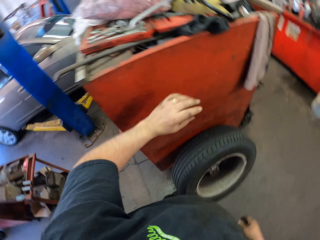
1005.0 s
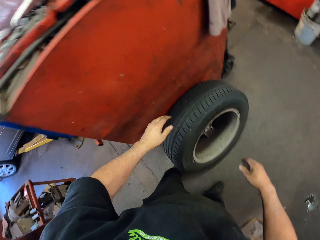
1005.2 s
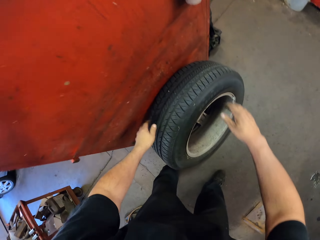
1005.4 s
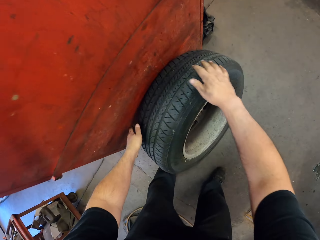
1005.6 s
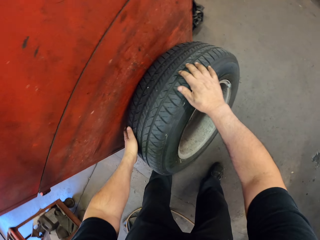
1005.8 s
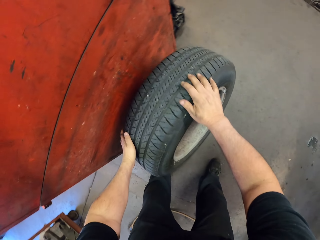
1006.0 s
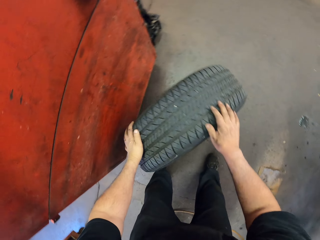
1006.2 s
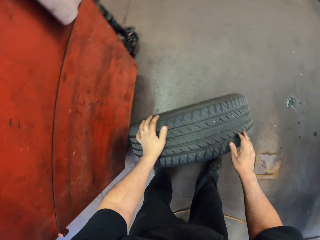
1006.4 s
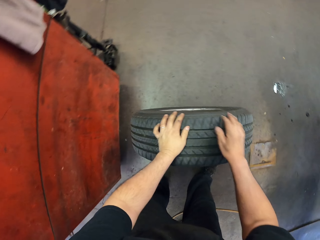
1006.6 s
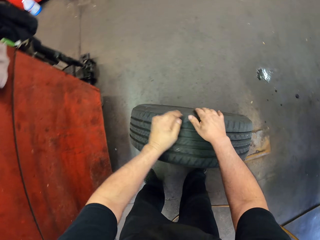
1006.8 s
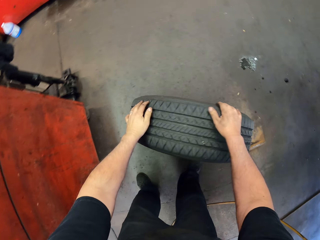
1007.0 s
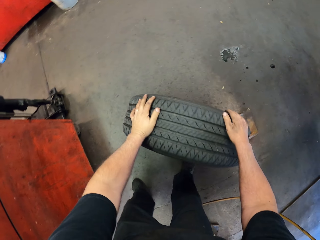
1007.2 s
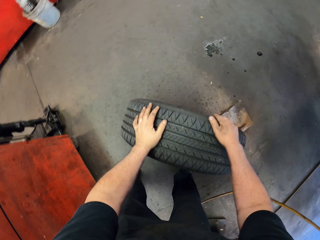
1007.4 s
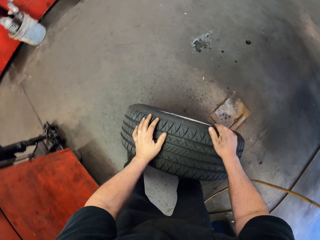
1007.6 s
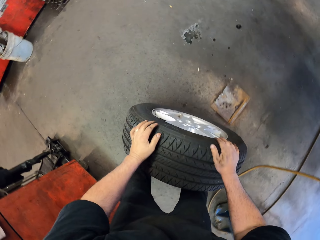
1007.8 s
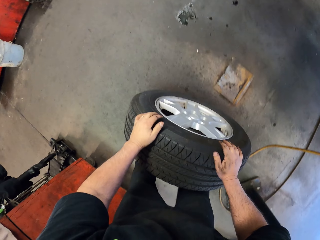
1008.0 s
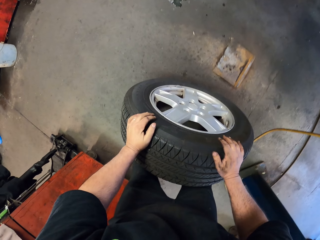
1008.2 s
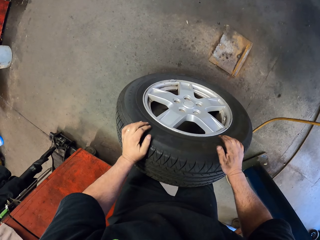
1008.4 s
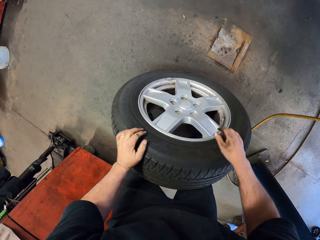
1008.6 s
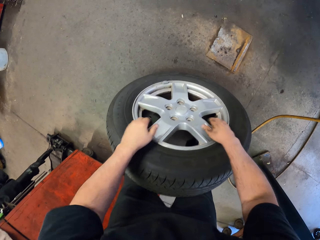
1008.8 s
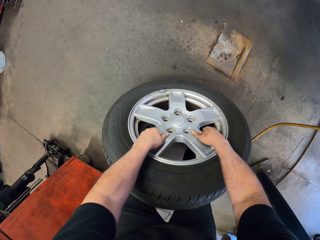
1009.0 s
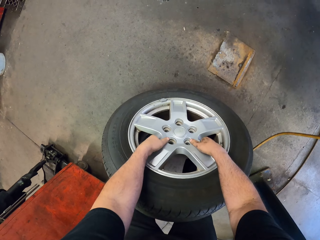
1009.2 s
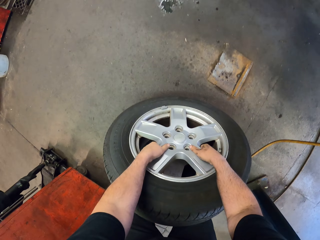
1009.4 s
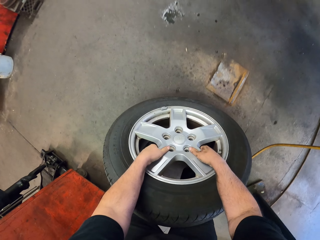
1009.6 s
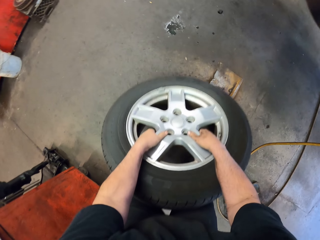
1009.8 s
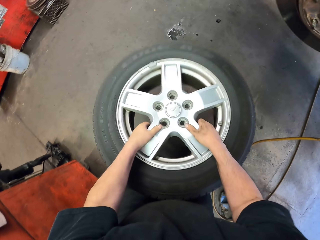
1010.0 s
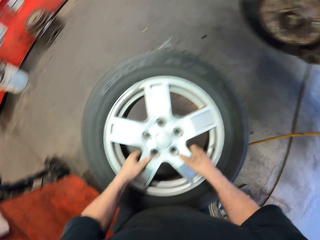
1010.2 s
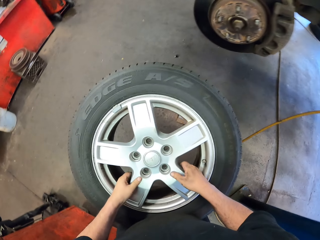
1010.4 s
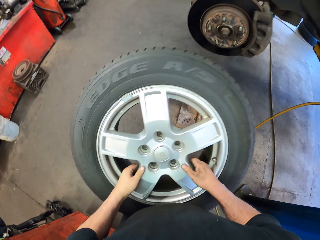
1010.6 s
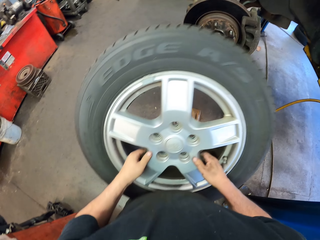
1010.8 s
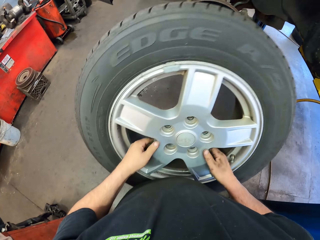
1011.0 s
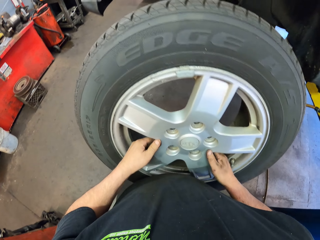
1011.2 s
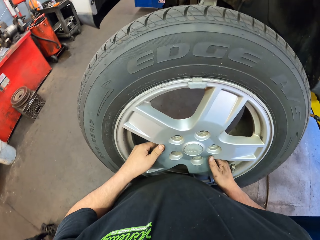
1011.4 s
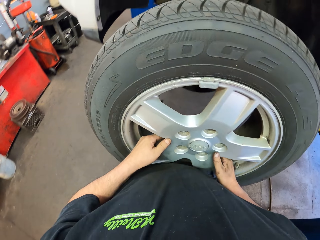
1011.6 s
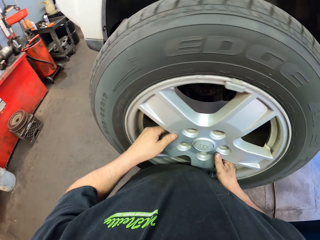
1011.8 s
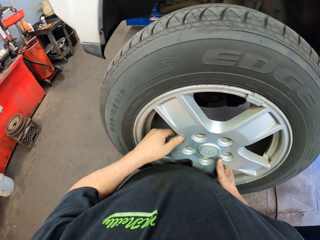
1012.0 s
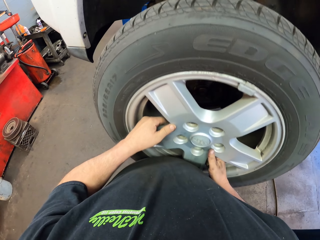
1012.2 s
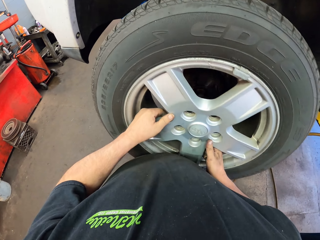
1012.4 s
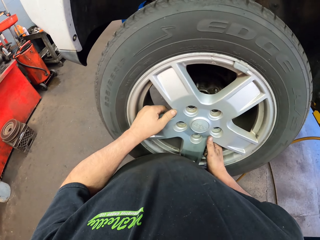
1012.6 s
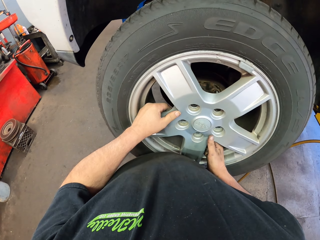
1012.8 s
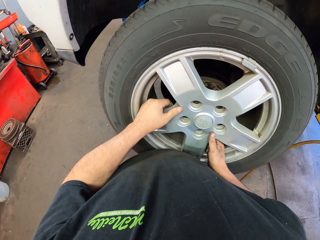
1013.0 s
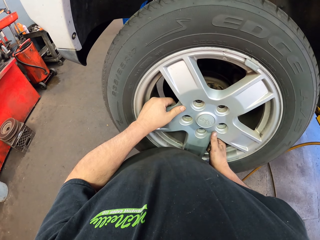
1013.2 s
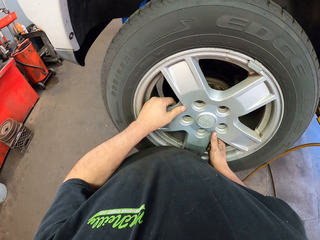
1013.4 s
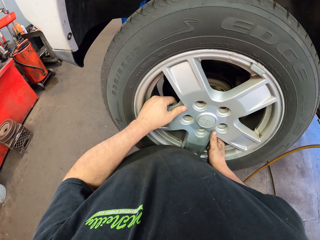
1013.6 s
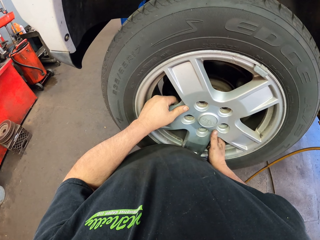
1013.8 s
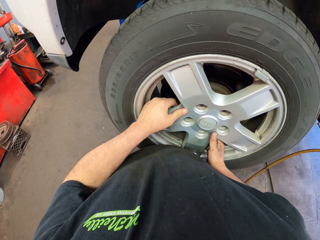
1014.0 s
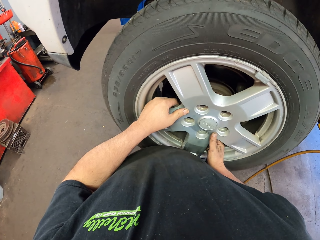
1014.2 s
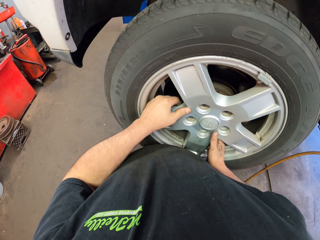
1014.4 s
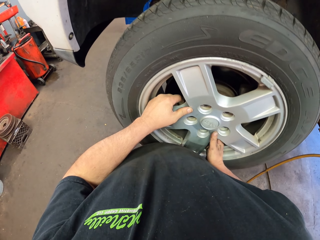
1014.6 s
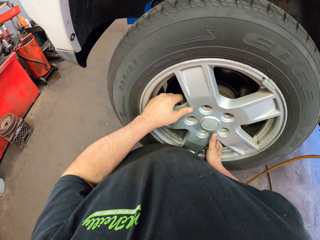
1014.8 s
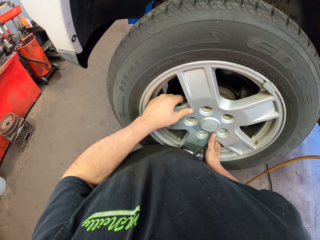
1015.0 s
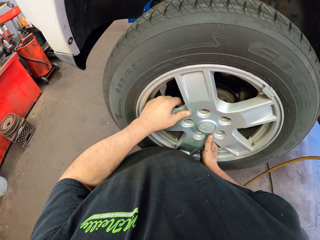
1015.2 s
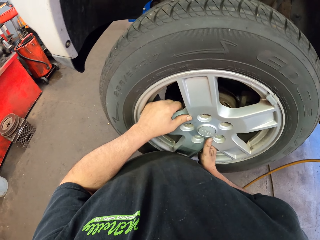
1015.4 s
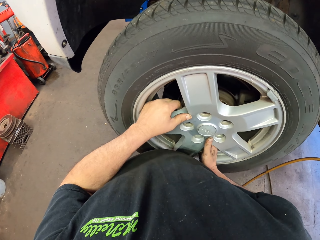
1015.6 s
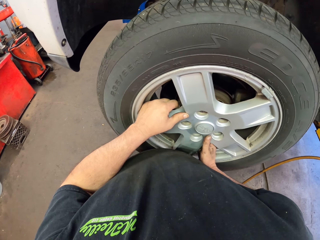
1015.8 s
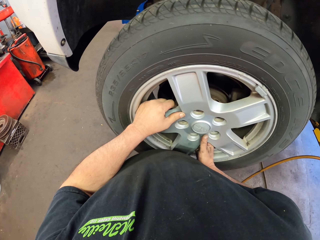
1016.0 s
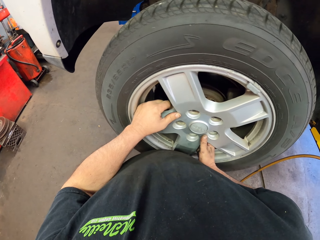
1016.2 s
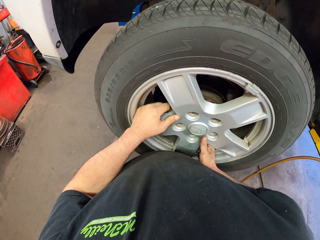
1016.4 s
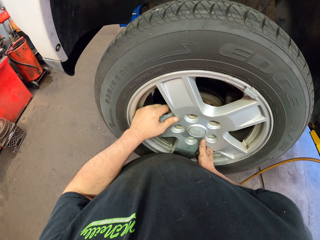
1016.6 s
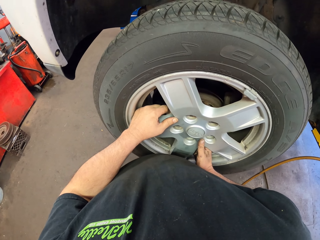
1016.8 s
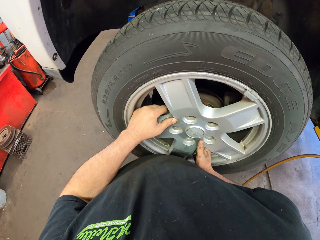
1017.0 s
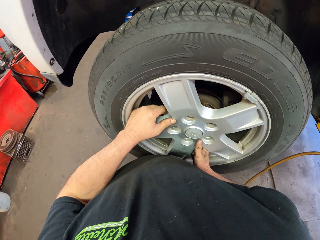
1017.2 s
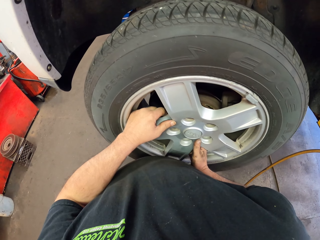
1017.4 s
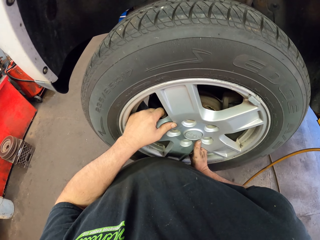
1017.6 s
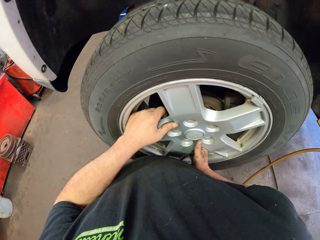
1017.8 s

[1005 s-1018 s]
The camera wearer pulls a tire, moves the tire, and picks up the tire. They put the tire on the wheel area and fix the tire.

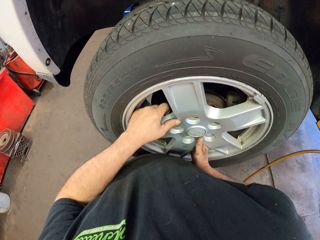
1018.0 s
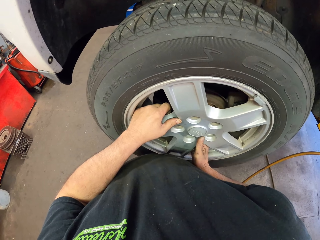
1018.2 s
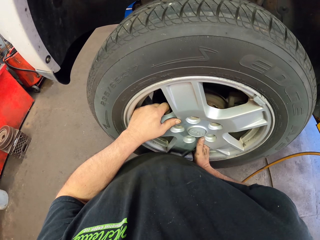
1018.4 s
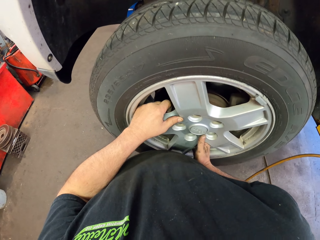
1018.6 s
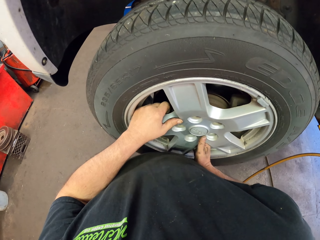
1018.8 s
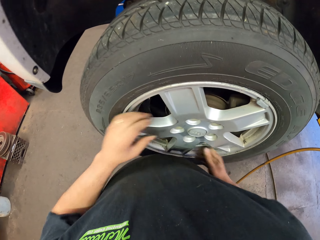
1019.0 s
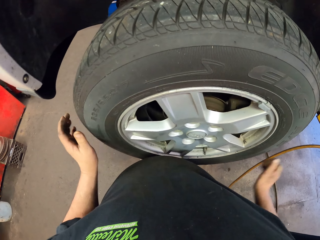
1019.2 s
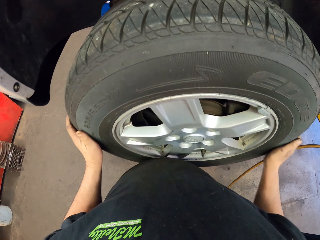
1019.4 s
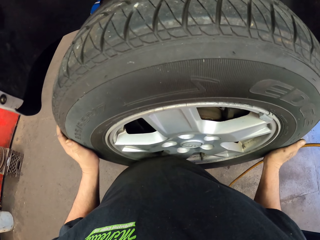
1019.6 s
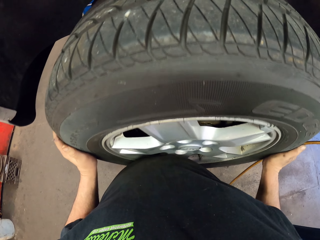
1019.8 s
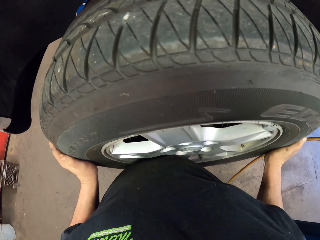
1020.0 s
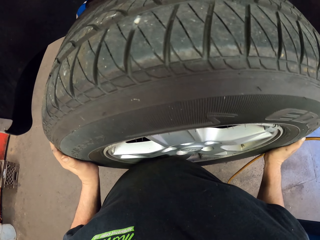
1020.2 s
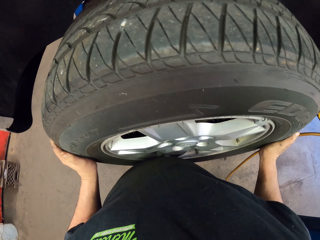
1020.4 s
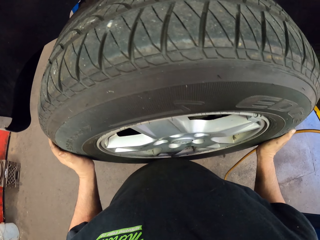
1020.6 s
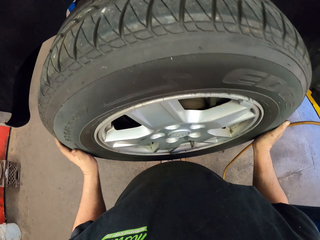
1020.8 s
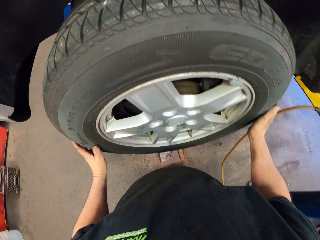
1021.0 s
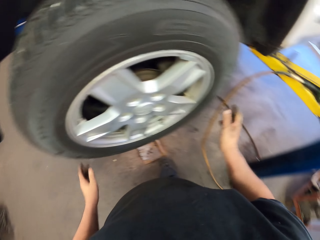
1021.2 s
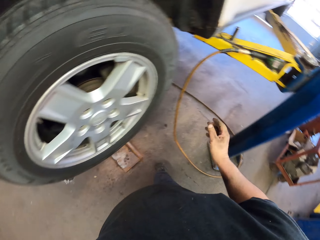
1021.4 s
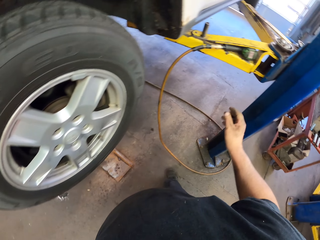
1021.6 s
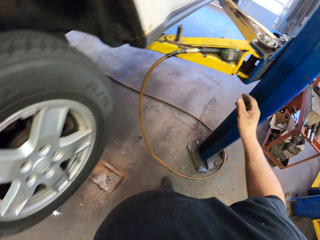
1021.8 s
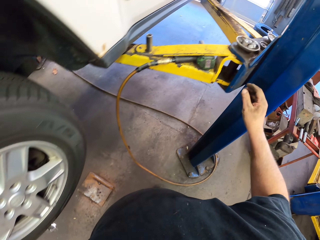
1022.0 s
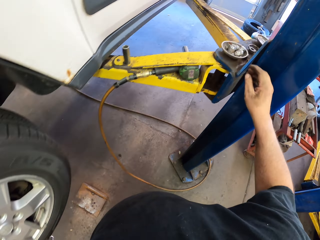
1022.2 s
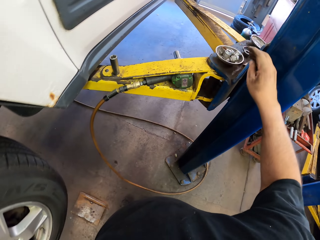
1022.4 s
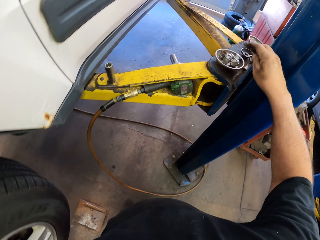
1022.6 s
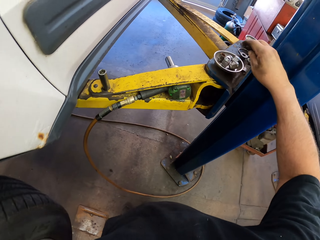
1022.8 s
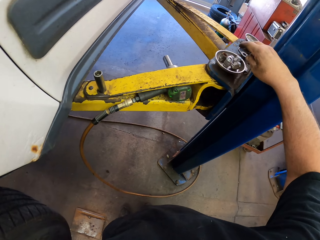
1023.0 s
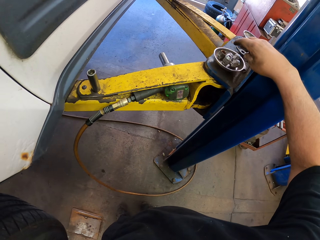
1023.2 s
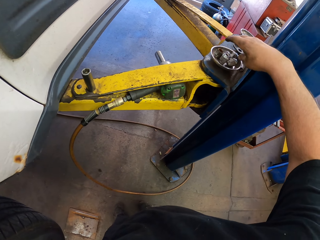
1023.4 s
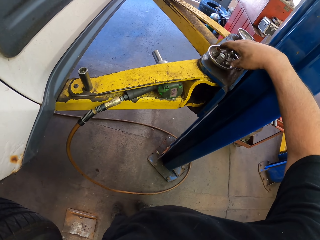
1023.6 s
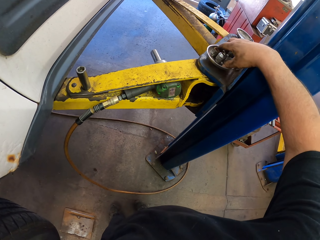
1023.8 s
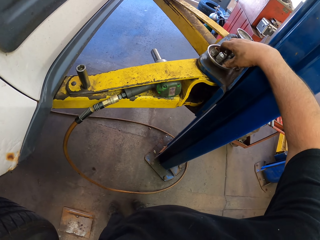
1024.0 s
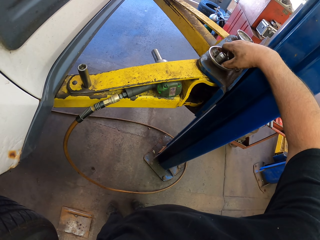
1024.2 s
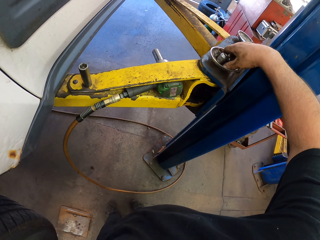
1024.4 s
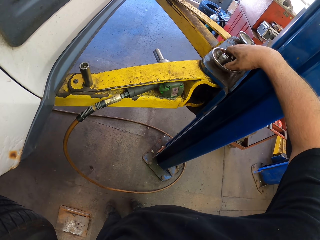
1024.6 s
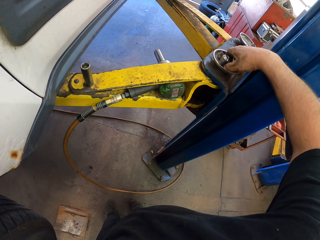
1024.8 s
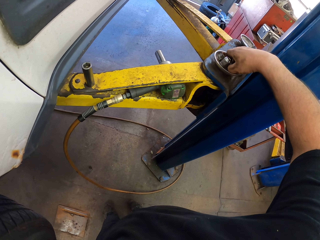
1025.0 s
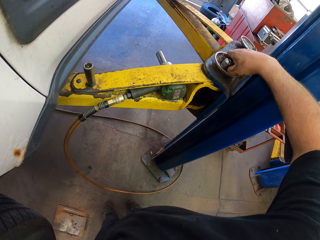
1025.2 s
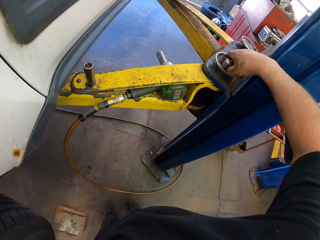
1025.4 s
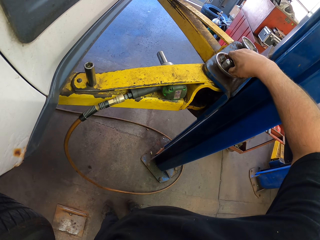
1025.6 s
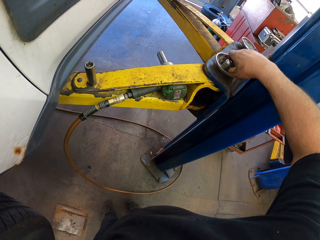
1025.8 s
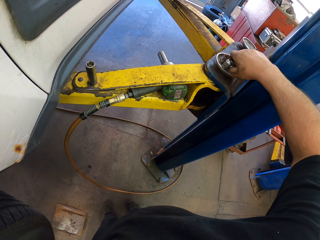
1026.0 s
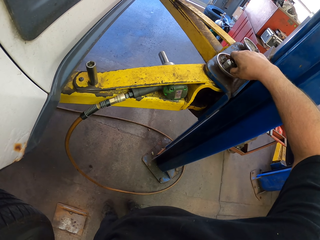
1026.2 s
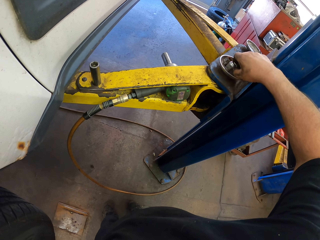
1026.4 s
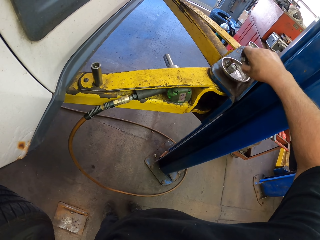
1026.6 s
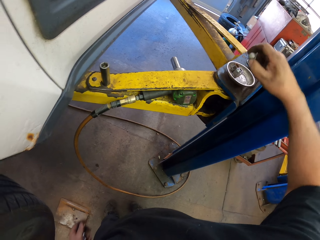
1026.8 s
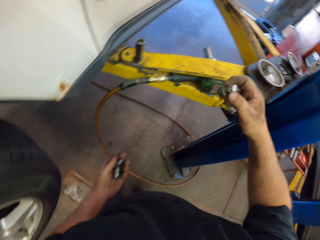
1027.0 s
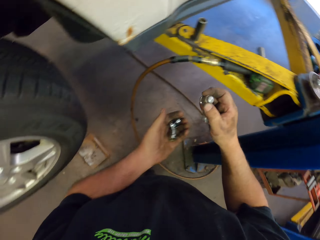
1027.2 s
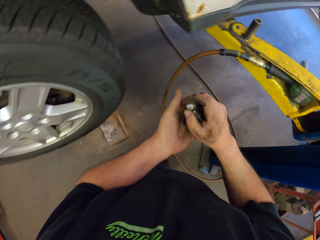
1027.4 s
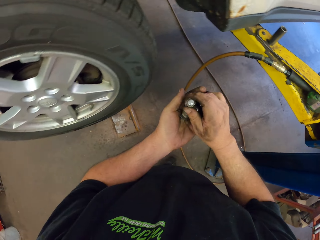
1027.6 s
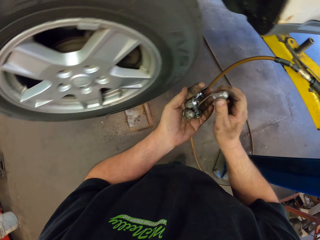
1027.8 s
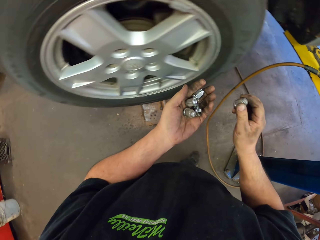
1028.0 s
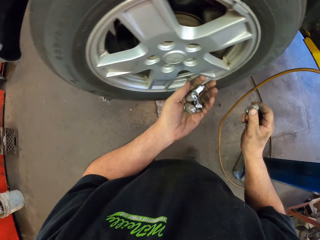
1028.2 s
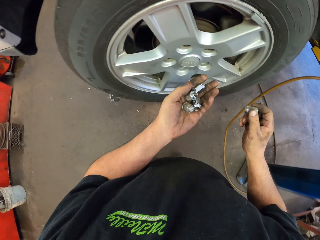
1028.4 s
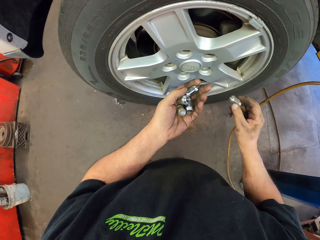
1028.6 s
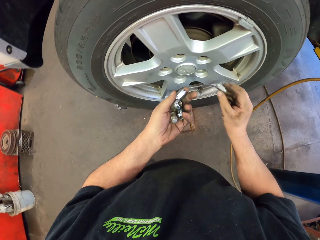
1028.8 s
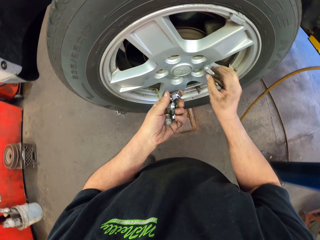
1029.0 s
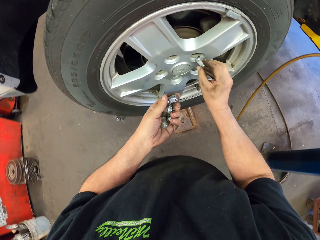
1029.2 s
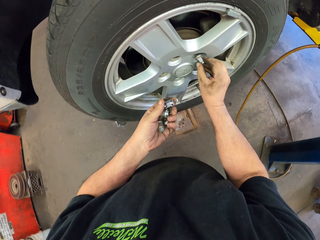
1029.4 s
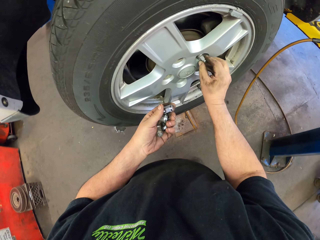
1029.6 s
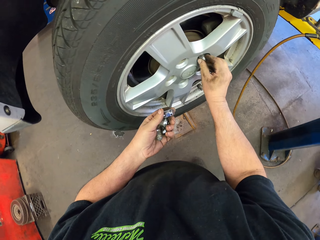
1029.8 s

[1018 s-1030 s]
The camera wearer aligns the tire. They pick up the wheel lug nuts or bolts. They hold the bolts with both hands.
